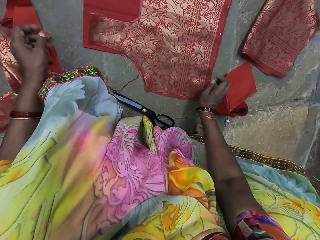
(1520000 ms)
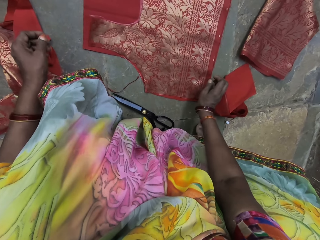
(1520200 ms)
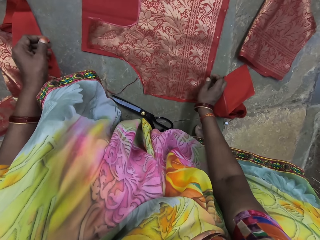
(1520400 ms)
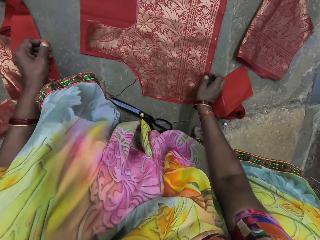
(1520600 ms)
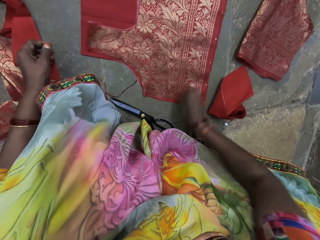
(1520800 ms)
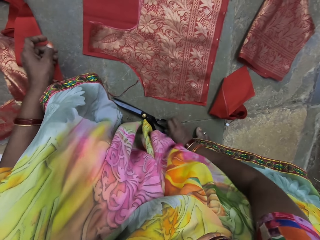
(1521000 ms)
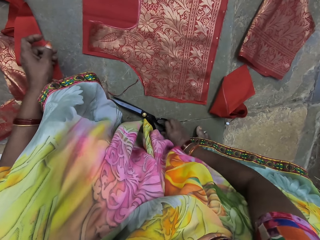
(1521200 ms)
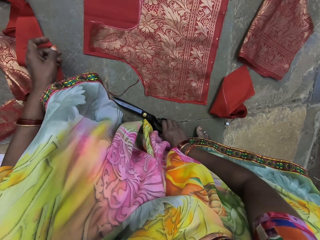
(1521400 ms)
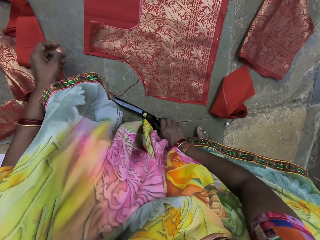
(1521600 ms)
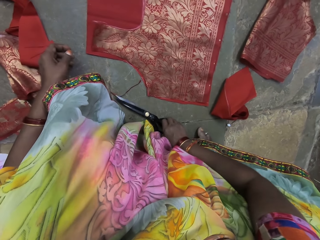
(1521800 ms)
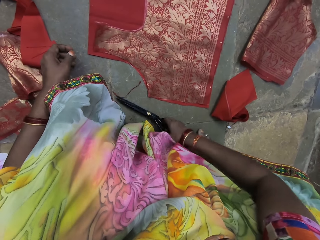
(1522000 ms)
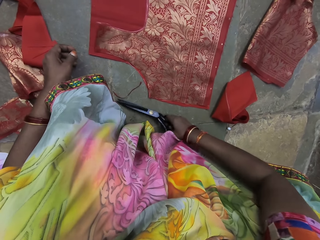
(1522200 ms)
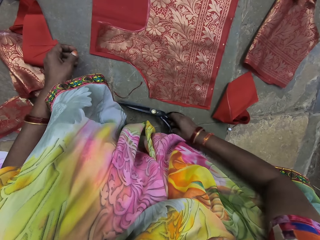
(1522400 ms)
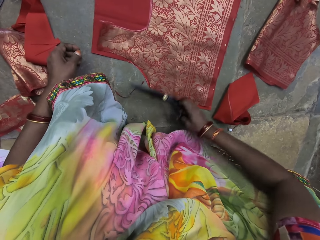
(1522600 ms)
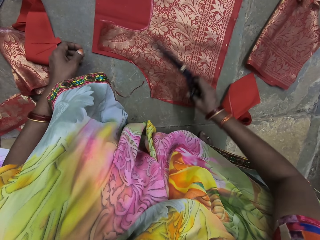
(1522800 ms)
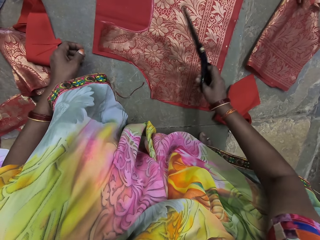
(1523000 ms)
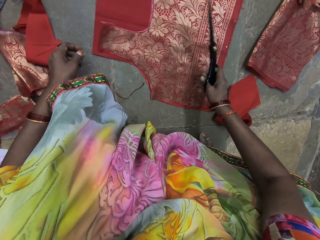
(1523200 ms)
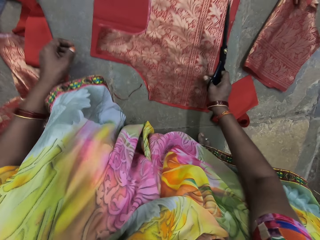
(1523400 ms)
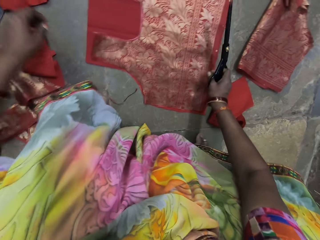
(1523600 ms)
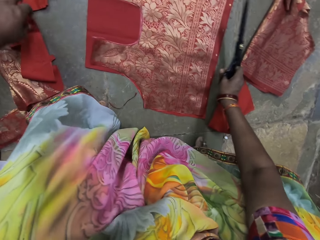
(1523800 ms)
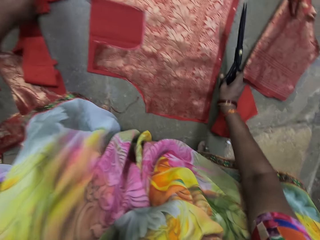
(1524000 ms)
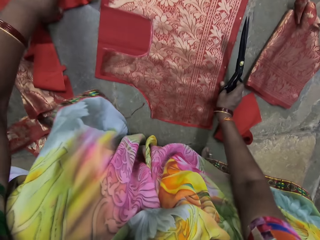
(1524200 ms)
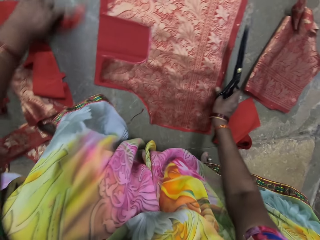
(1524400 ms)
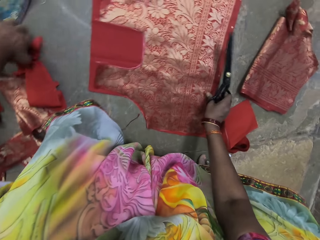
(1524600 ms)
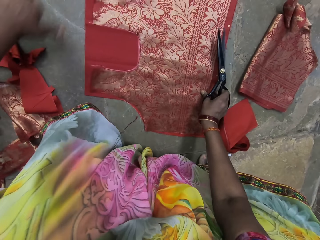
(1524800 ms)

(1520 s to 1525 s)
The camera wearer picks the scissors from the floor with her right hand.

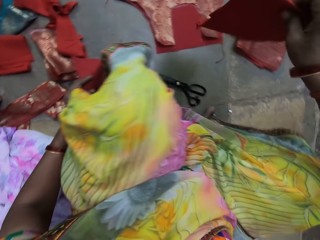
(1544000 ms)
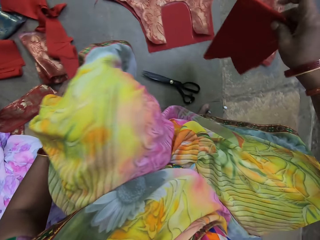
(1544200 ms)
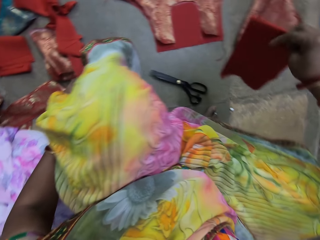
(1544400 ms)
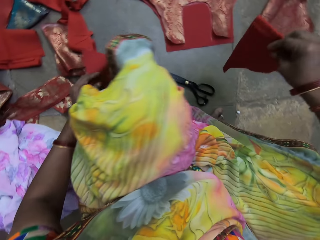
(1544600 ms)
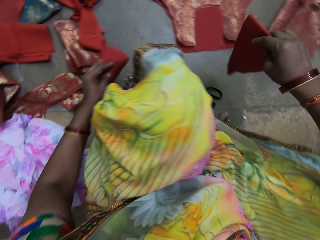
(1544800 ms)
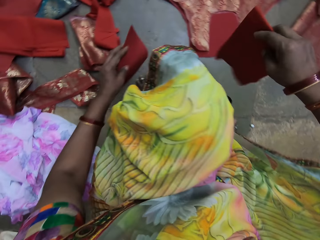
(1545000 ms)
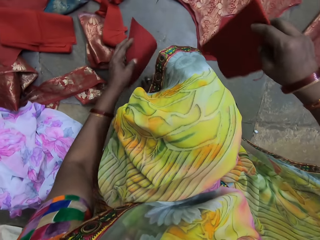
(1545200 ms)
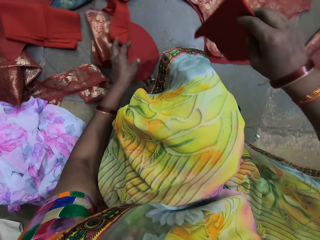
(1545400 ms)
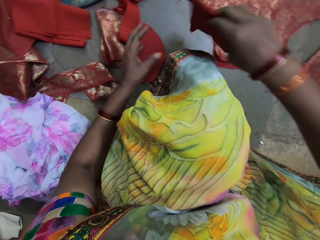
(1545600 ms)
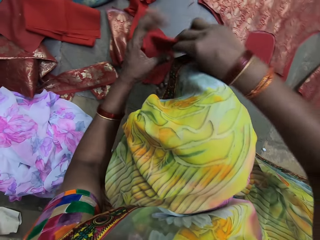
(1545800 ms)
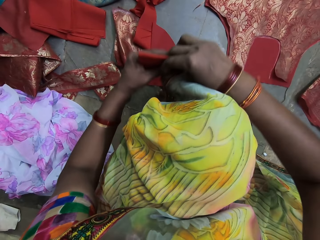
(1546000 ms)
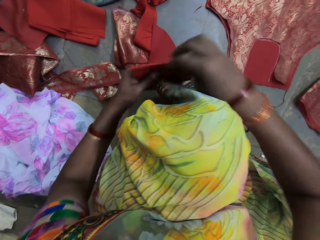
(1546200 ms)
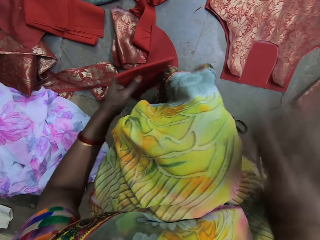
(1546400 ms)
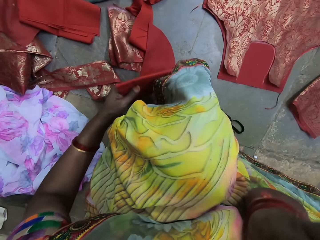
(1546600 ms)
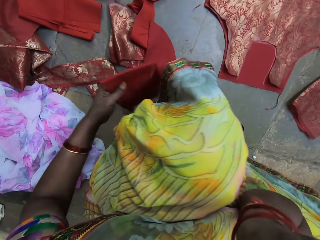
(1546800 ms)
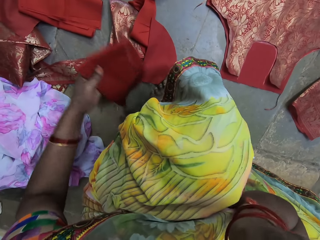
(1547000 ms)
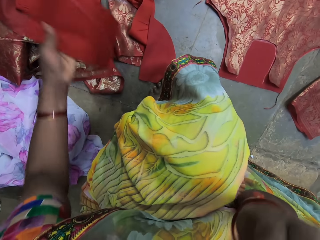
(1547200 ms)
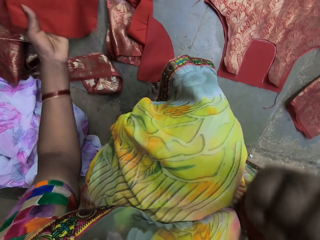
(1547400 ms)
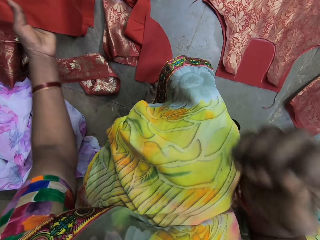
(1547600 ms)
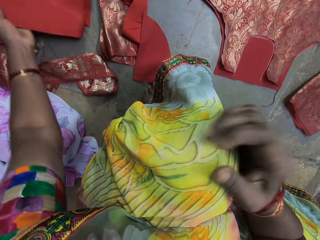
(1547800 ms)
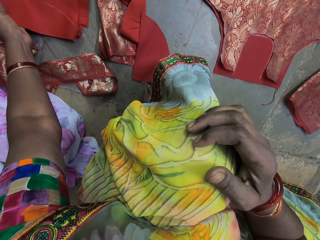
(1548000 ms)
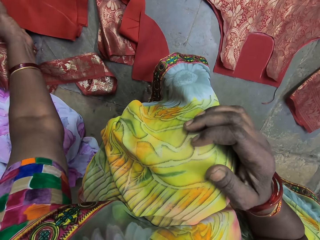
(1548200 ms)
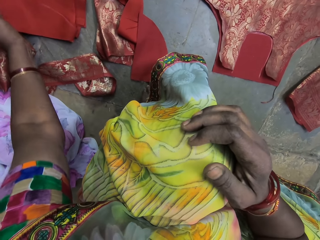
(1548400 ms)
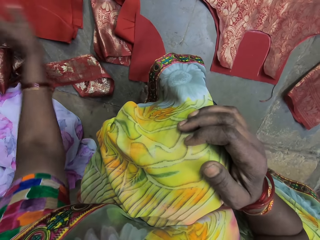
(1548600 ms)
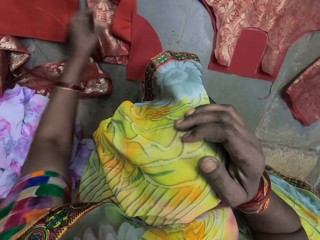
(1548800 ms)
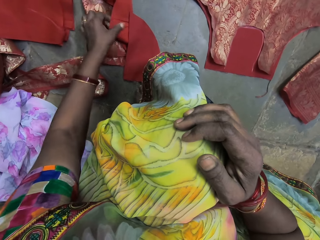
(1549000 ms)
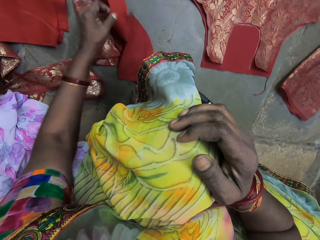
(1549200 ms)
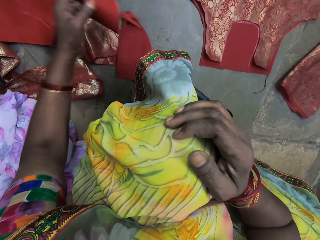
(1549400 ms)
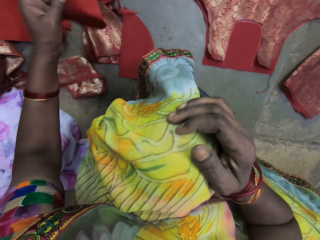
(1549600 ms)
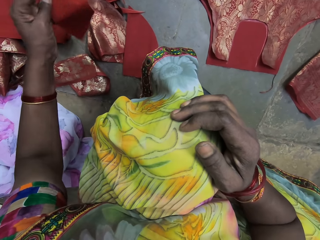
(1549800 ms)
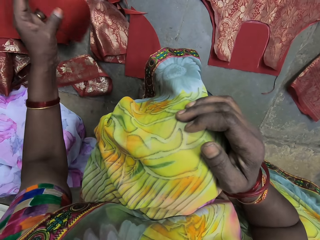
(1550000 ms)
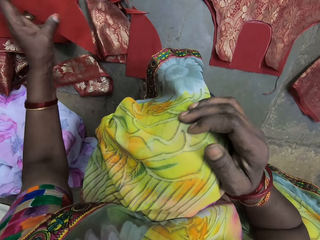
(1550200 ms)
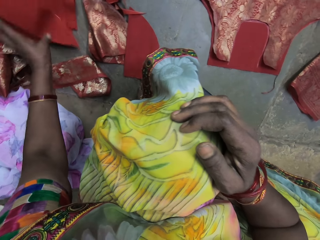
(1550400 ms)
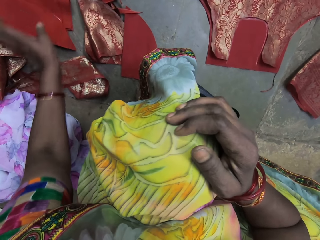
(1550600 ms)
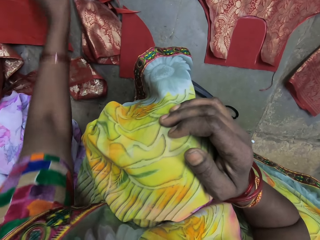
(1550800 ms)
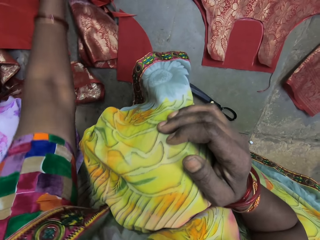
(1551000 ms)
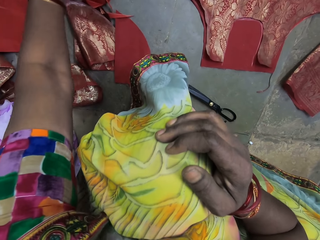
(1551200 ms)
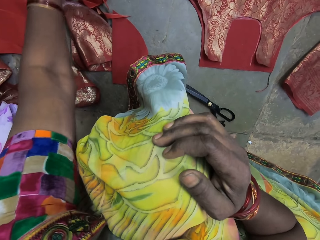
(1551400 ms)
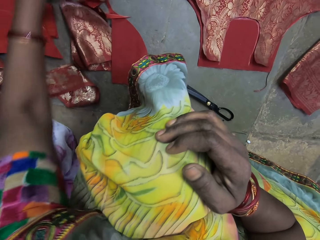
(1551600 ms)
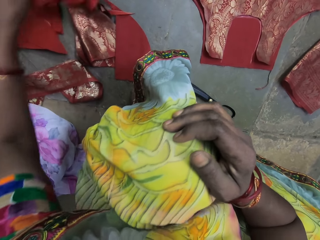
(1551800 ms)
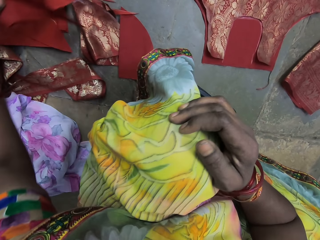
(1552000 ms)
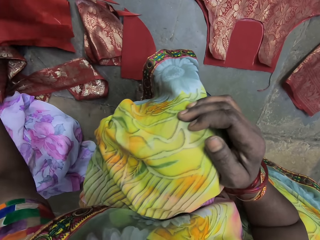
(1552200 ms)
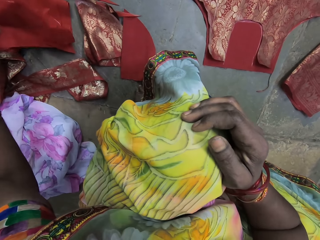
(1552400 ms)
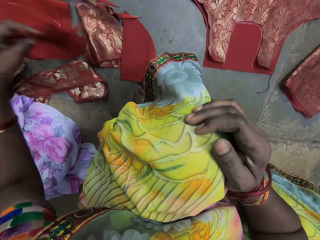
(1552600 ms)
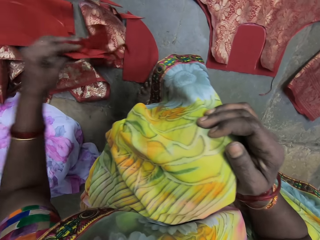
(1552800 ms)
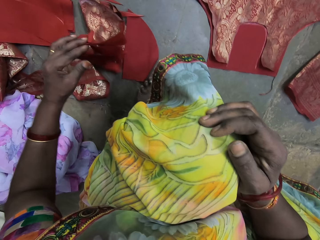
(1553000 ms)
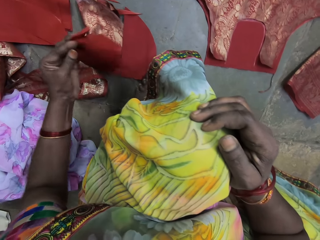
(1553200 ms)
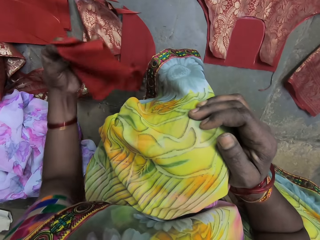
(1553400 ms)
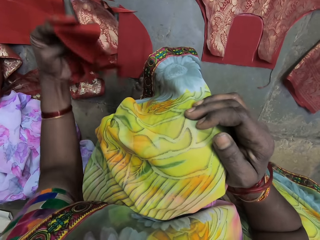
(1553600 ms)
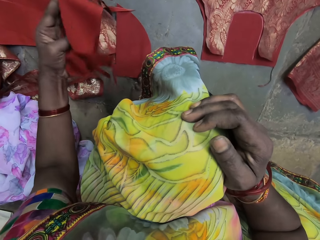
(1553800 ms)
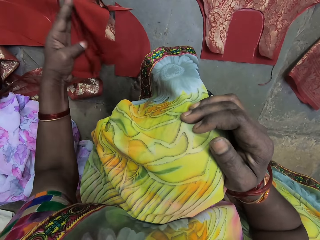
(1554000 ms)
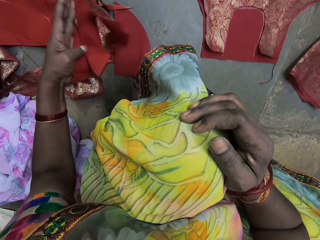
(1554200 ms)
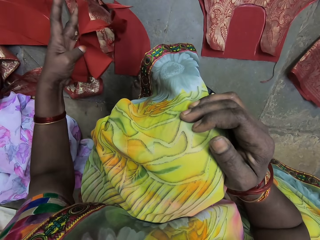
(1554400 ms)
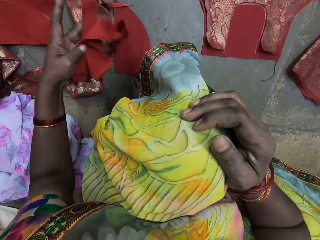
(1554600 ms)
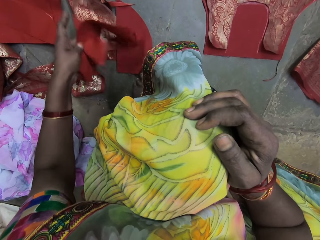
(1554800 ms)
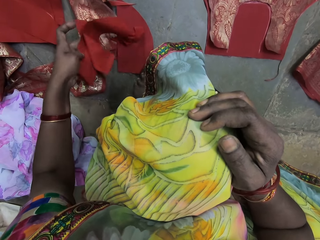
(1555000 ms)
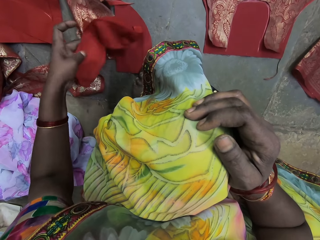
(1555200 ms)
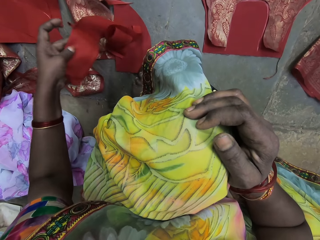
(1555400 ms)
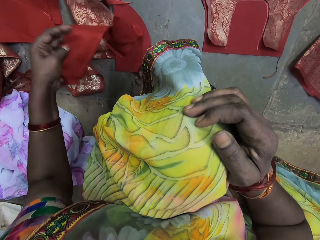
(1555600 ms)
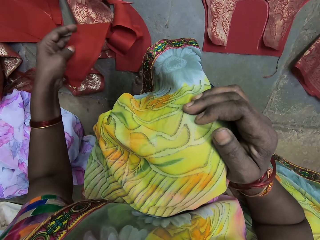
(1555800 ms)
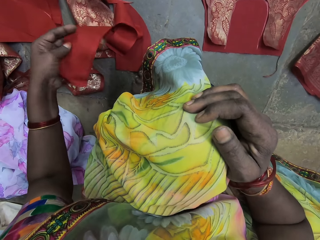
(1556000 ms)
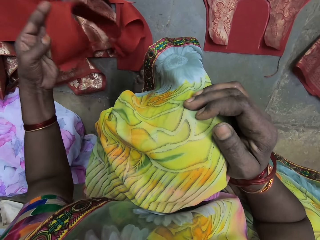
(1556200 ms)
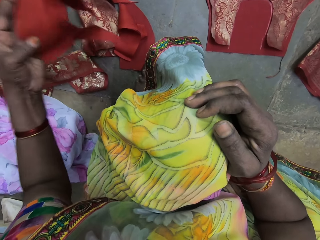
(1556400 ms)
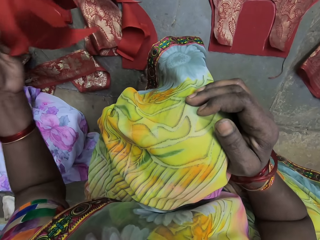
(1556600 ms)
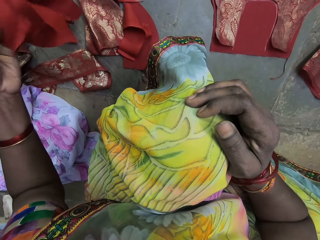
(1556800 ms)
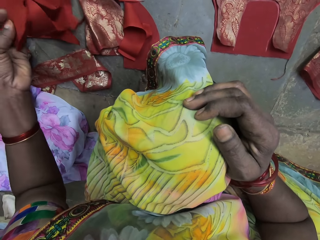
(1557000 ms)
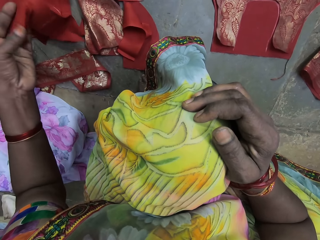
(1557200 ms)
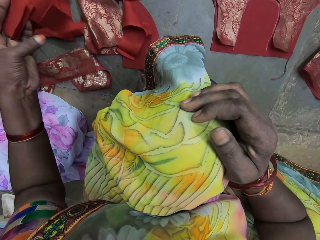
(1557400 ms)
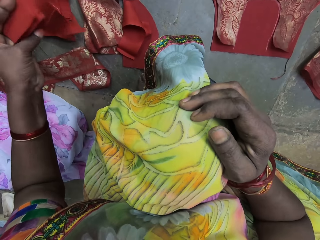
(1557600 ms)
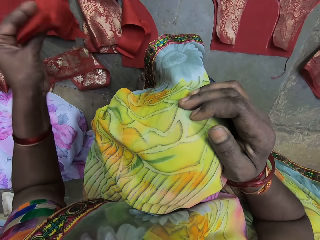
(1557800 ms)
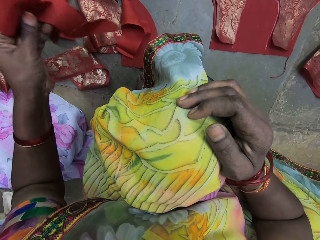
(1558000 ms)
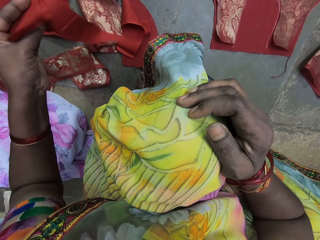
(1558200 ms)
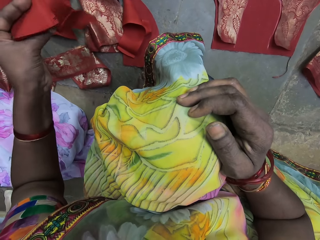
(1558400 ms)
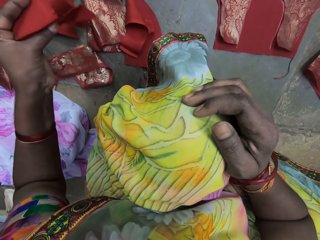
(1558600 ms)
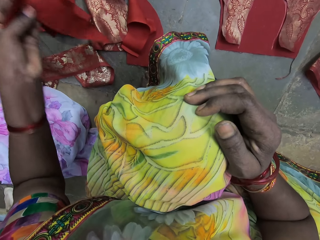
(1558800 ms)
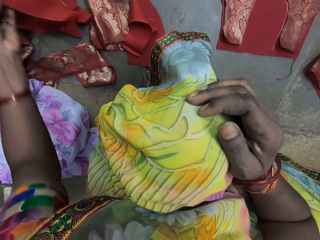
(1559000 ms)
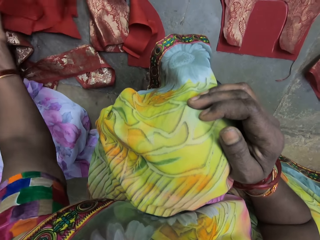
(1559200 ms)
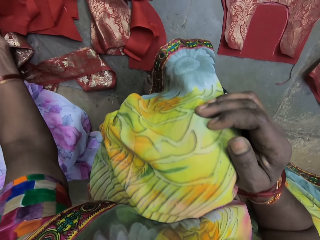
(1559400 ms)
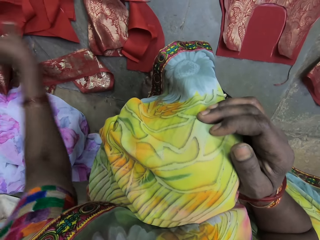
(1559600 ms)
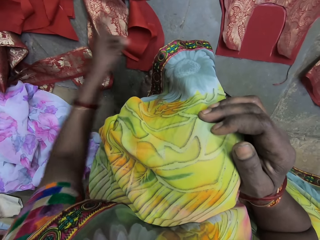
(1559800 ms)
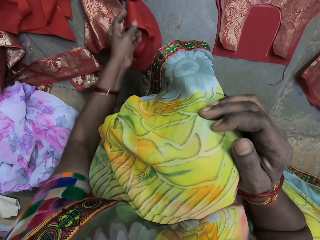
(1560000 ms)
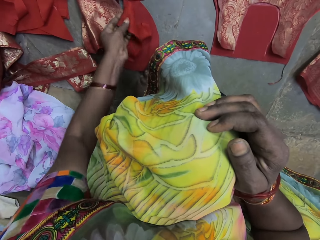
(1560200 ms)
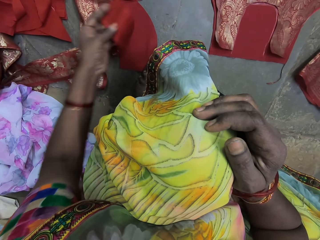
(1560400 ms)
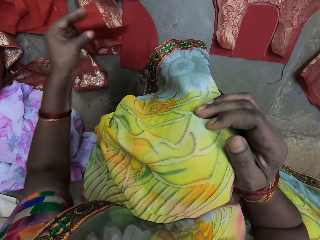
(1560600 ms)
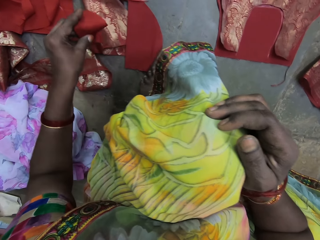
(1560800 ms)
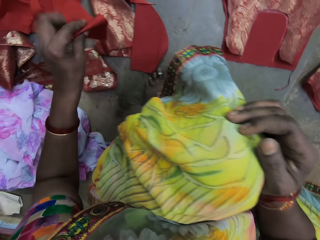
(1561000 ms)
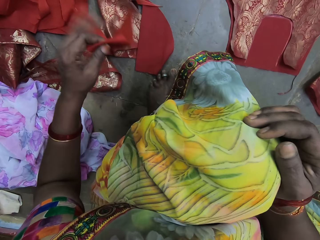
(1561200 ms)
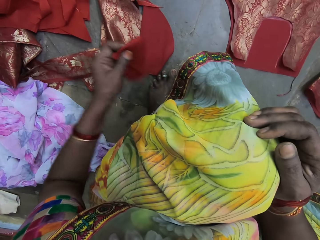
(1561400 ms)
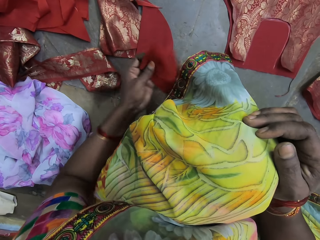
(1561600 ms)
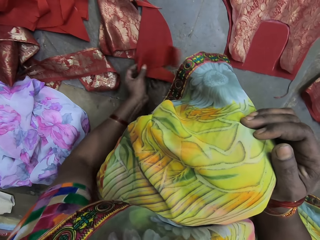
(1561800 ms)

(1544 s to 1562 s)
The camera wearer drops the fabric in her left hand on the floor. She passes the fabric in her right hand to her left hand. She does something. She drops the fabric in her left hand on the floor. She picks a fabric from the floor with her left hand. She drops the fabric in her left hand on the floor. She picks a fabric from the floor with her left hand. She analyzes a piece of cloth. She drops the fabric in her left hand on the floor. She picks a fabric from the floor with her left hand.
